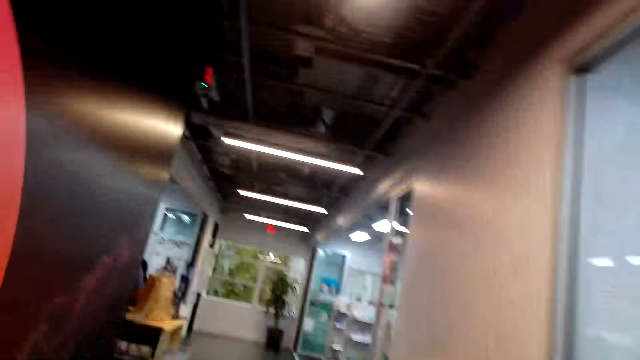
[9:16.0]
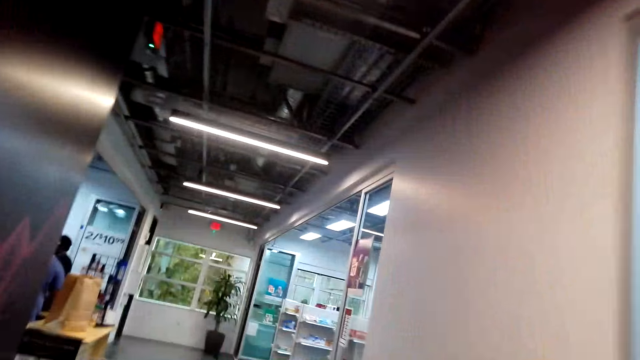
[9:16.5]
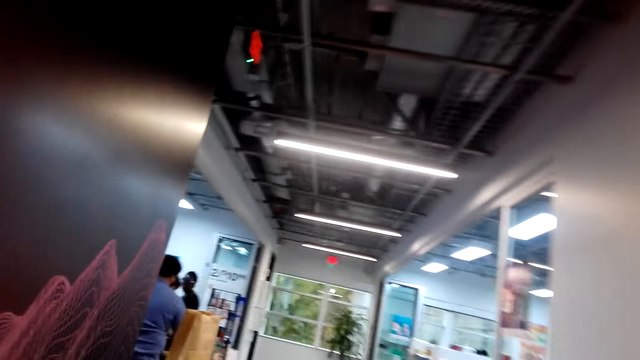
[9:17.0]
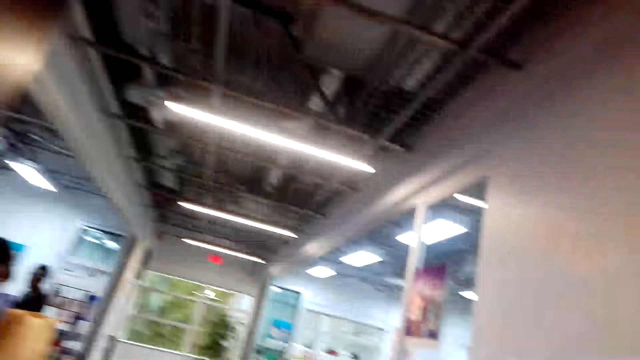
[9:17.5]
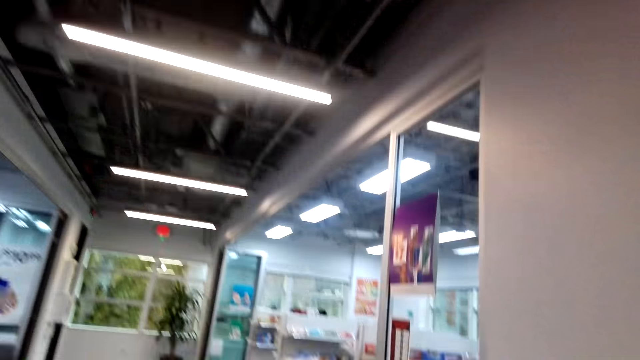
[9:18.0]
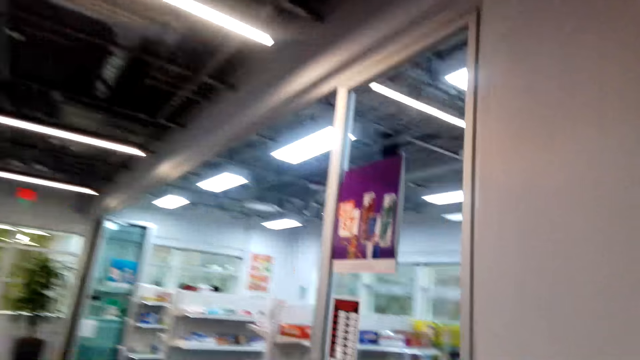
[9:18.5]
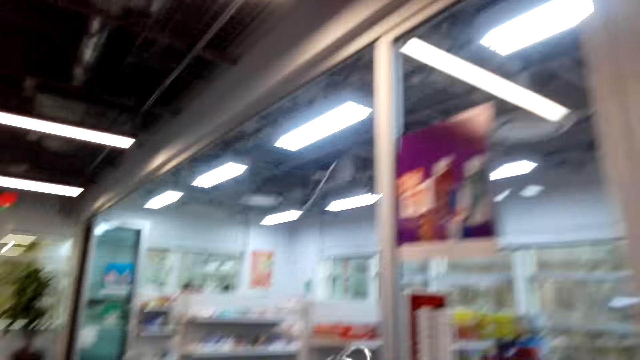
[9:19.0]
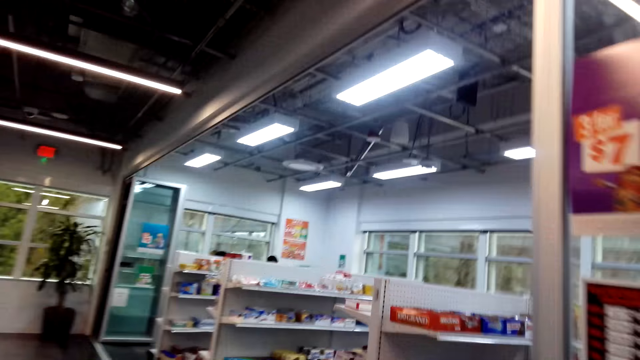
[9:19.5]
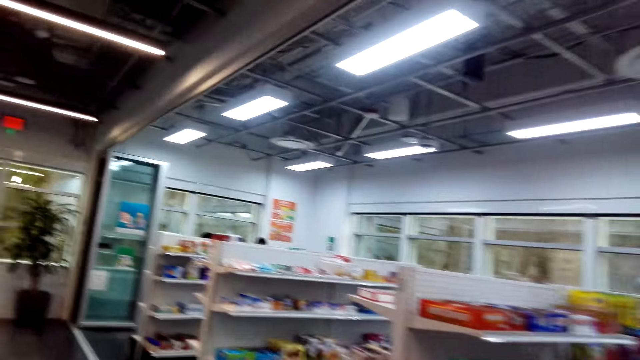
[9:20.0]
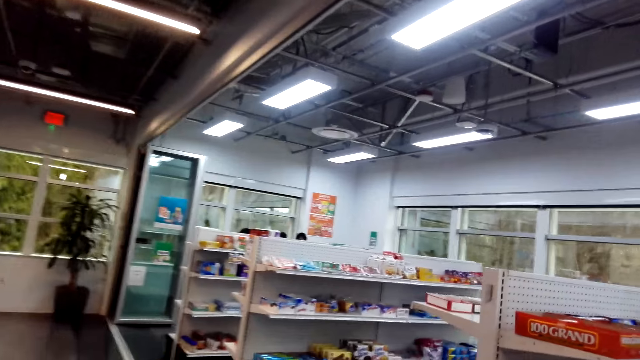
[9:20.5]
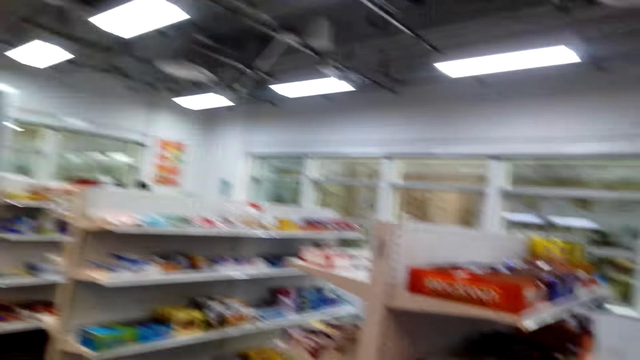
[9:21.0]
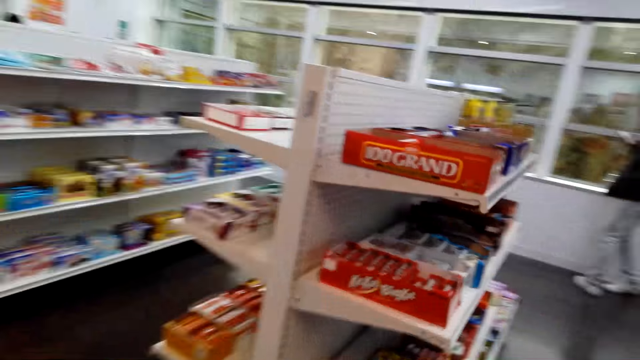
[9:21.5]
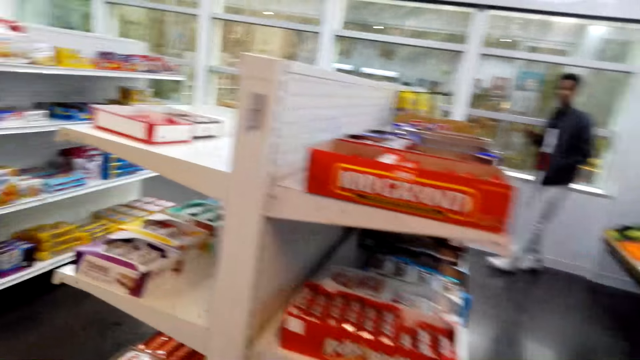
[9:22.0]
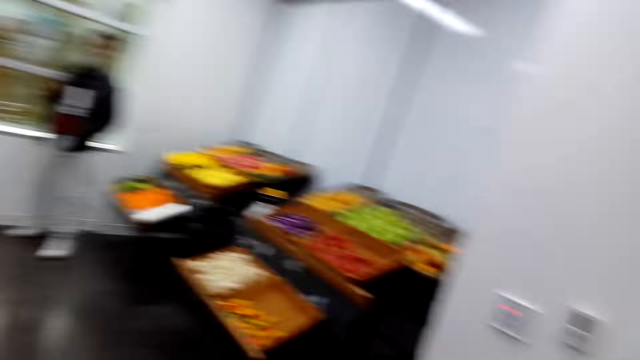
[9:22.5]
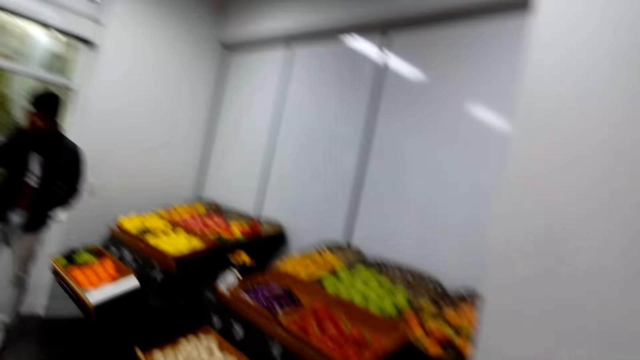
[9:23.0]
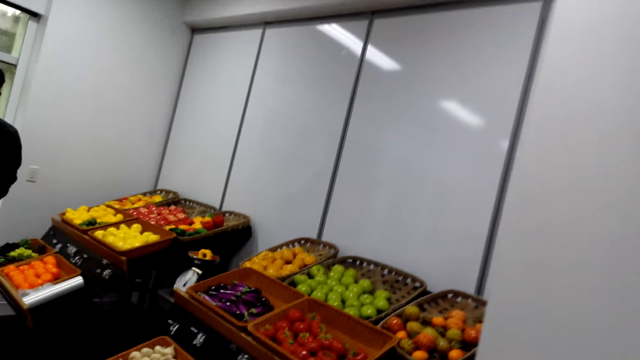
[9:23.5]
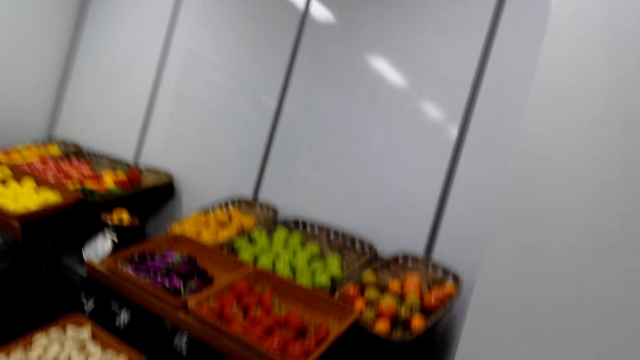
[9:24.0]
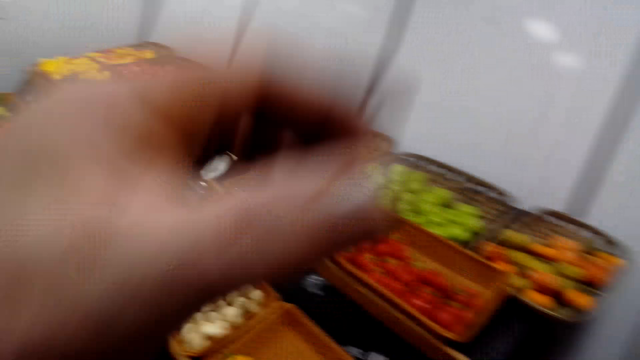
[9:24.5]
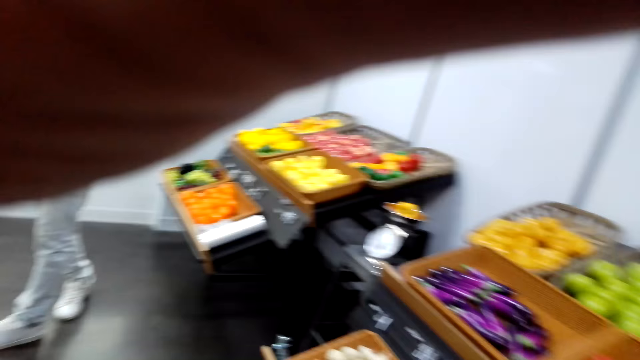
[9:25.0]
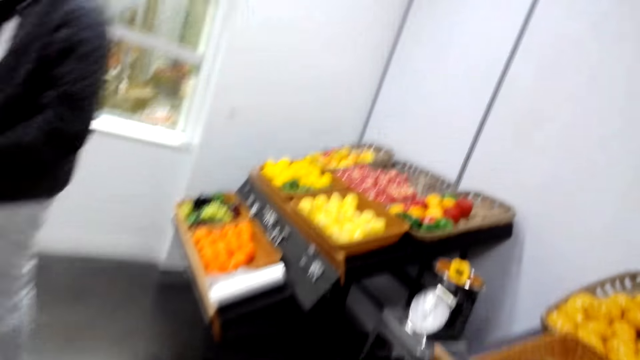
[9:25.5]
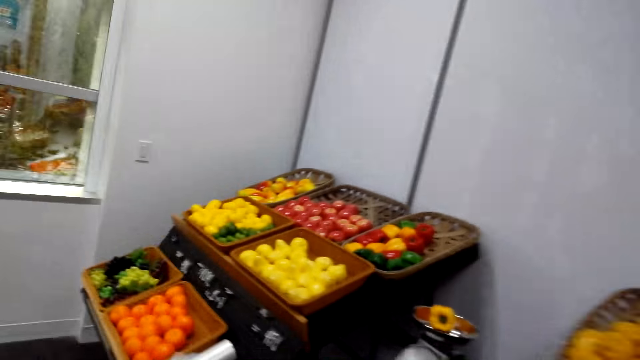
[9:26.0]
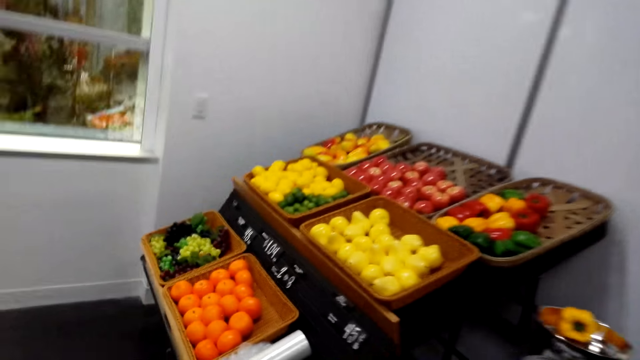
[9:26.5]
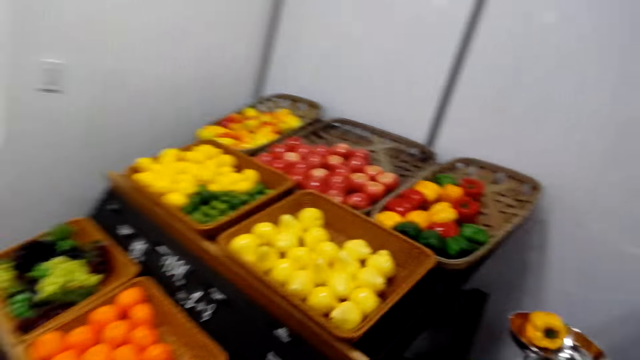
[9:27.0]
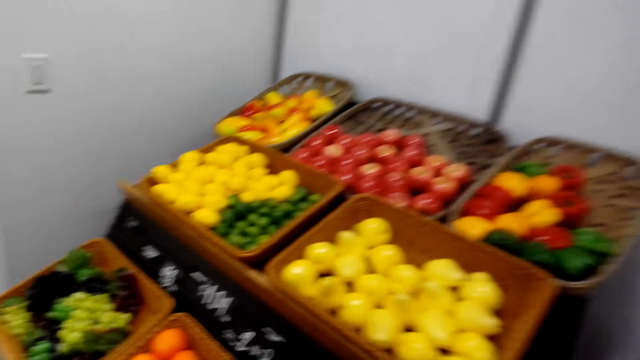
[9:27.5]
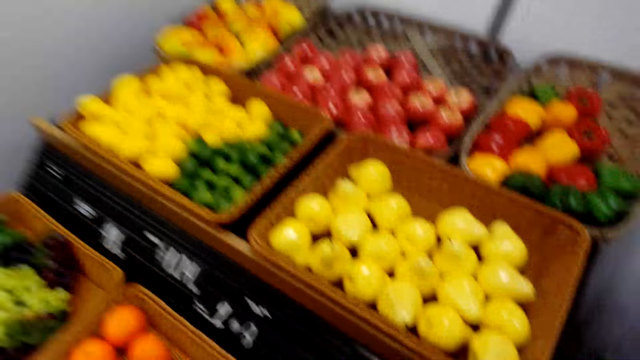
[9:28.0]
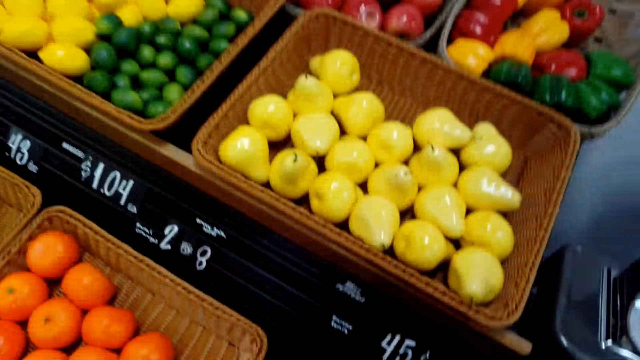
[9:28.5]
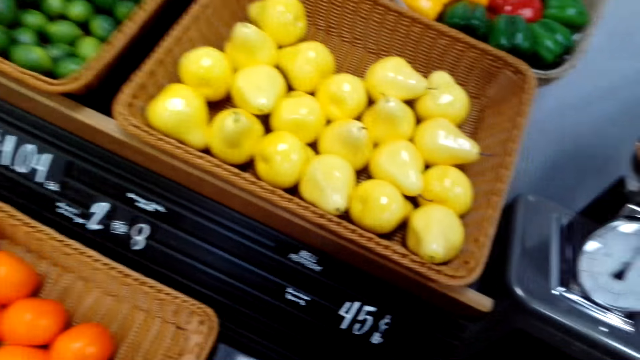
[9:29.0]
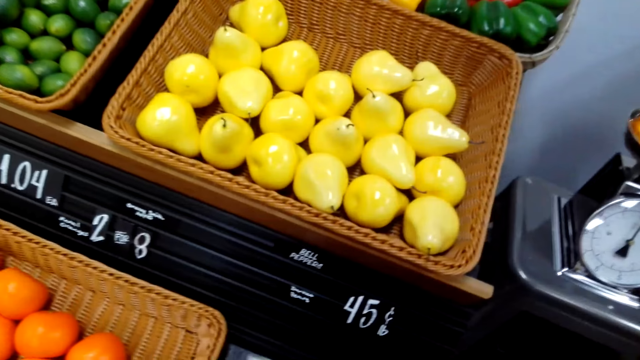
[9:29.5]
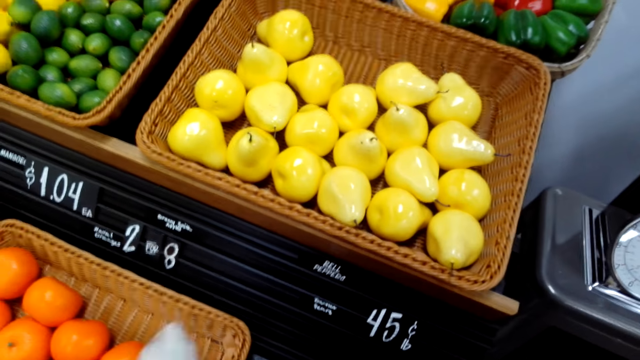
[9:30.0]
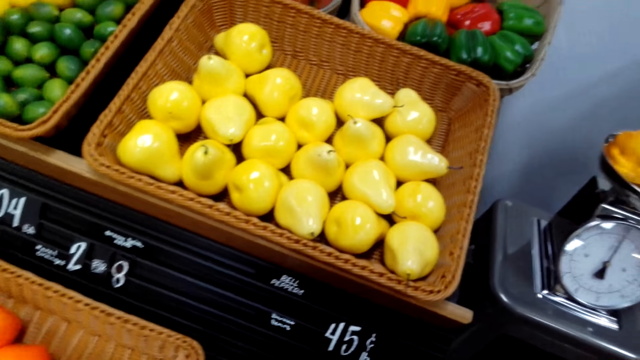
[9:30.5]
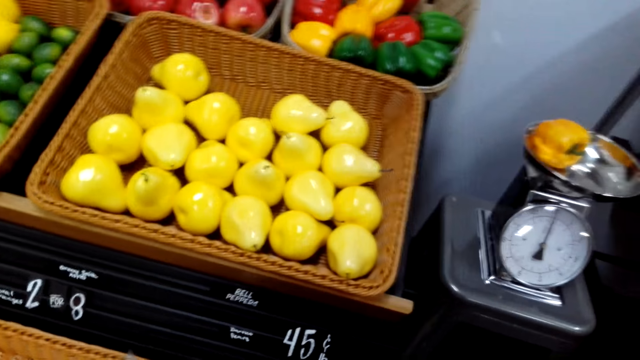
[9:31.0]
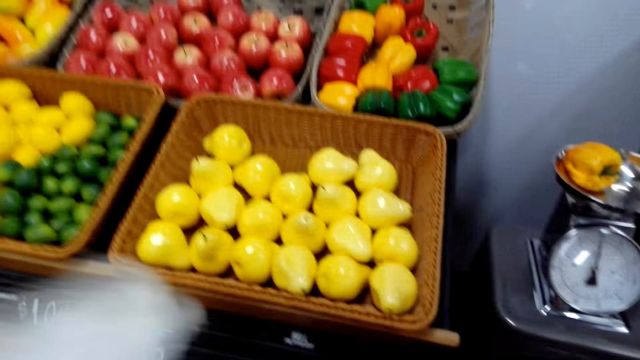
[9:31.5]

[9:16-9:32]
The camera wearer walks inside the supermarket. A man uses the phone. The camera wearer lifts the hands. The man walks around. The camera wearer looks around. They take the orange on the reed basket.

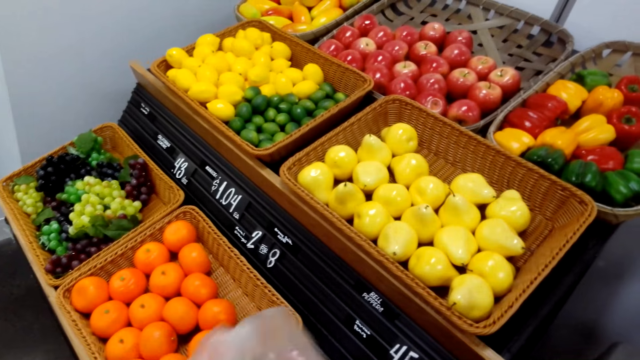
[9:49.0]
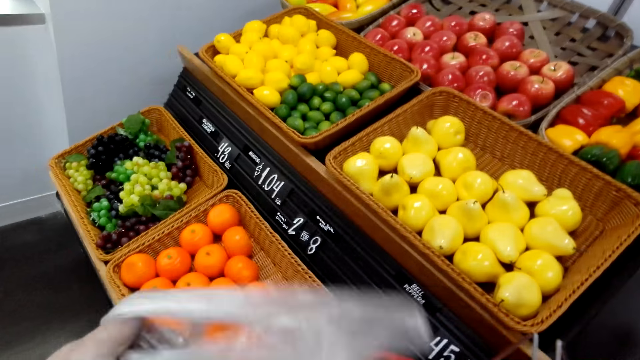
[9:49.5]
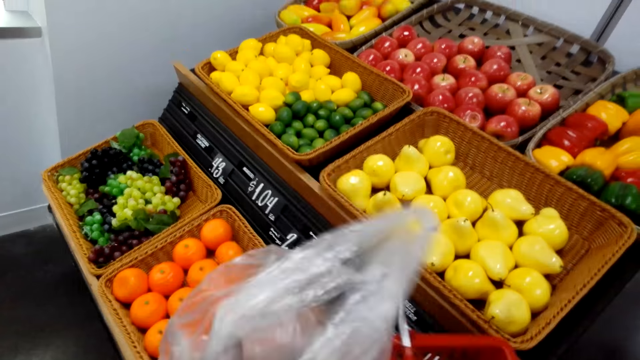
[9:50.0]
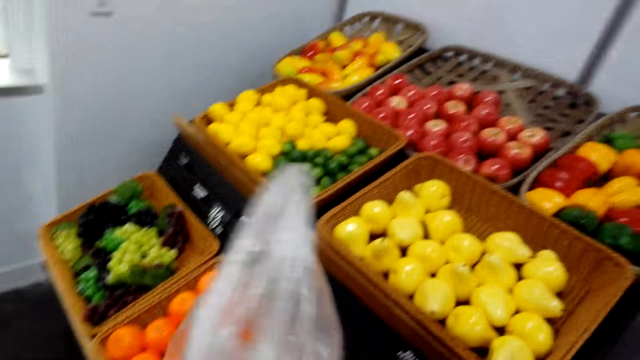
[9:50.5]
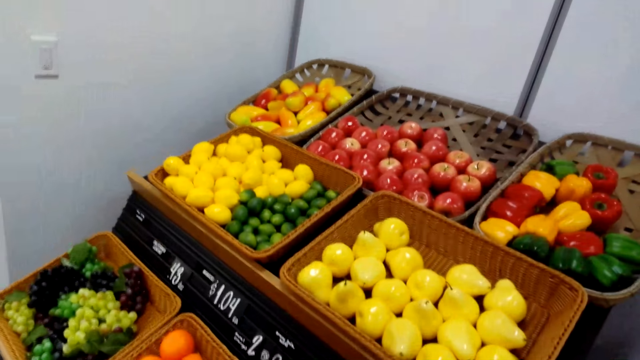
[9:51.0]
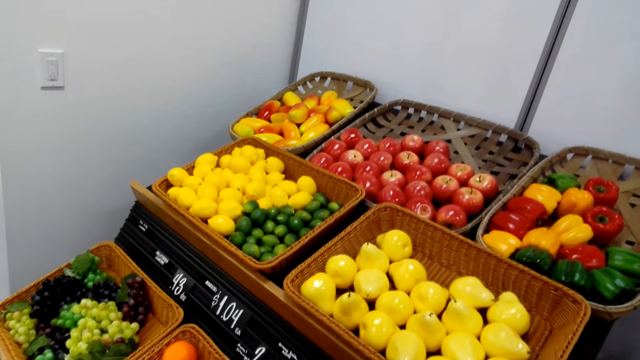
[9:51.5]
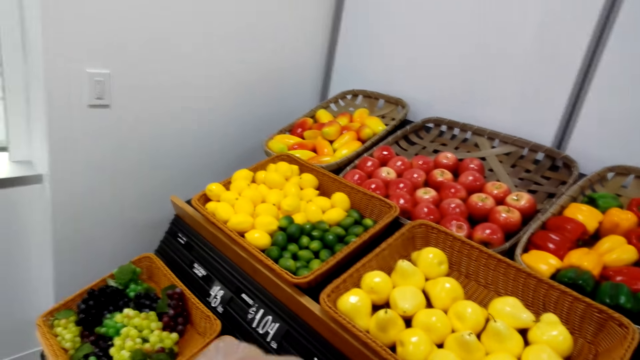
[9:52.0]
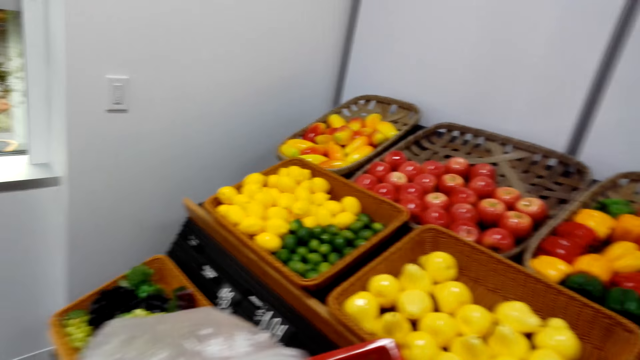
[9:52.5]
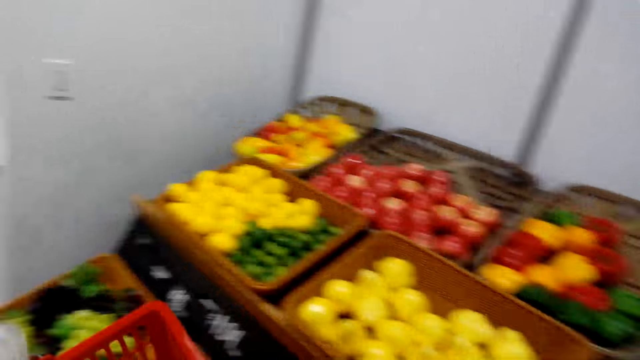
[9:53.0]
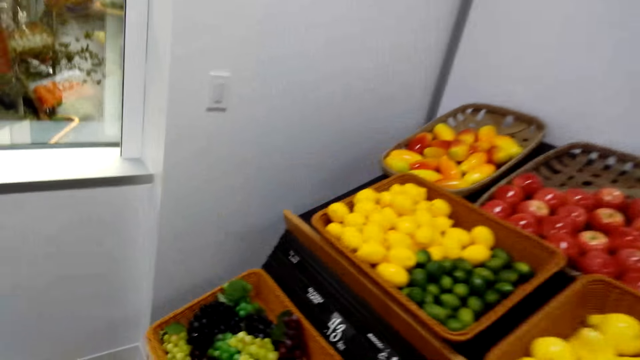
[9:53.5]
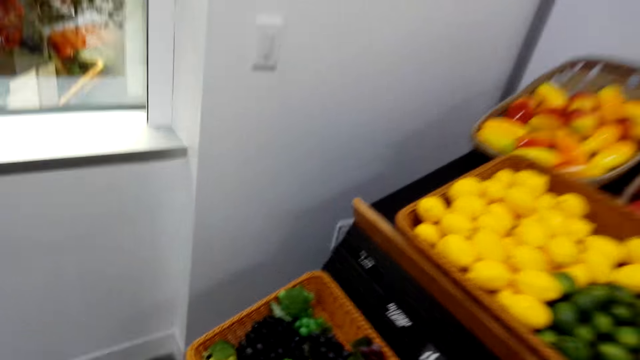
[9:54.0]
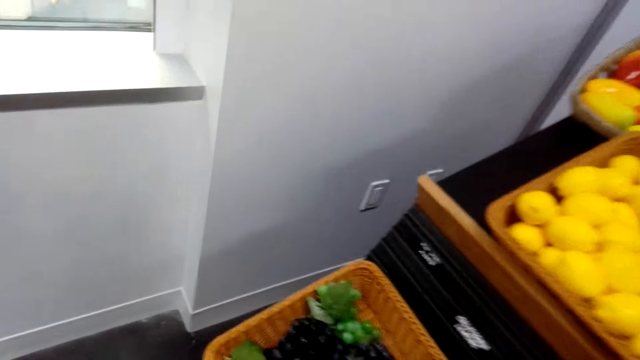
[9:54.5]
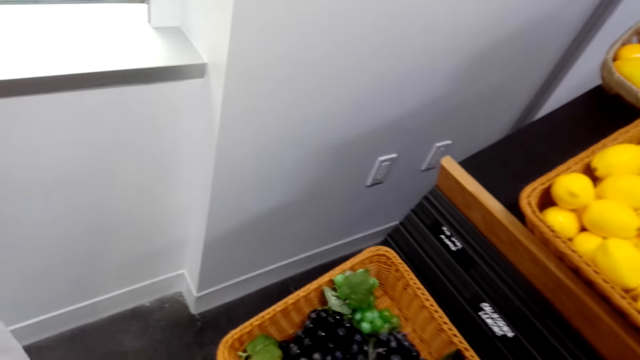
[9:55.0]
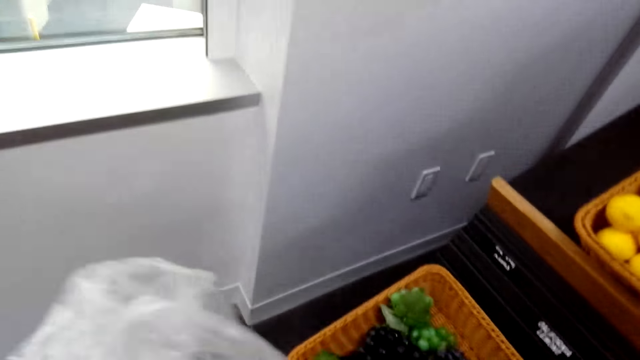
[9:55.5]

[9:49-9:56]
The camera wearer folds the paper. They lift the bucket. They walk around.
